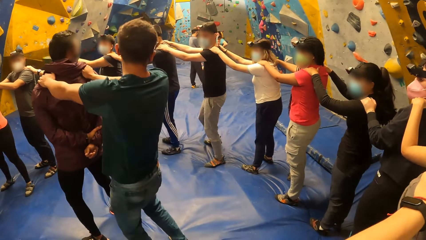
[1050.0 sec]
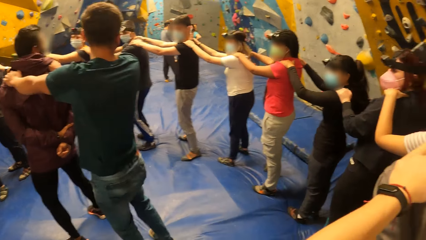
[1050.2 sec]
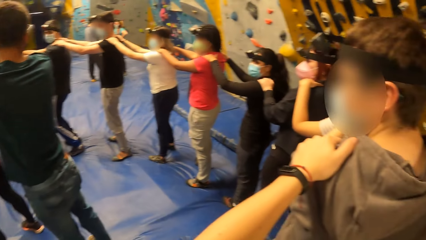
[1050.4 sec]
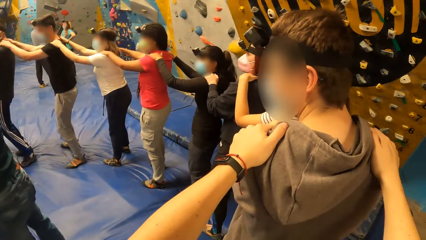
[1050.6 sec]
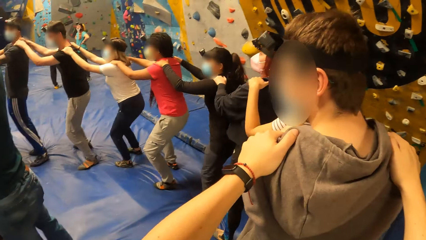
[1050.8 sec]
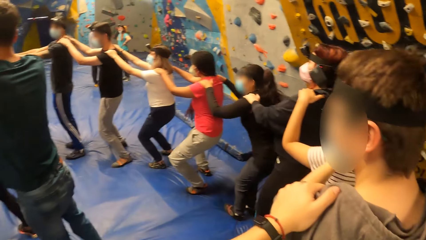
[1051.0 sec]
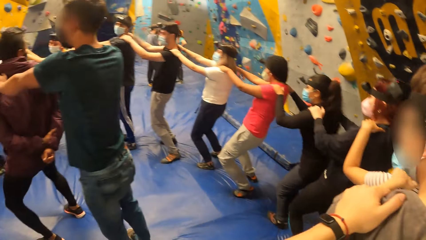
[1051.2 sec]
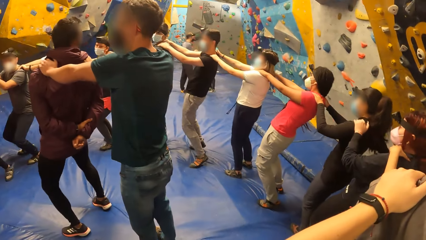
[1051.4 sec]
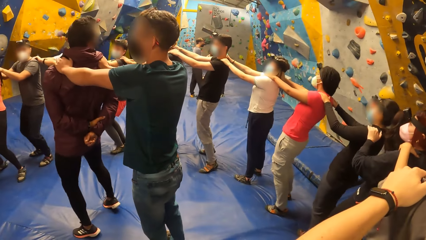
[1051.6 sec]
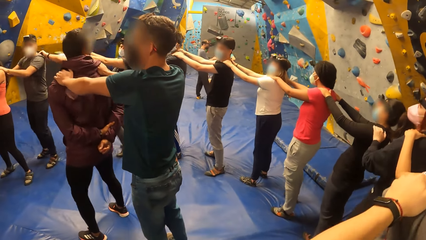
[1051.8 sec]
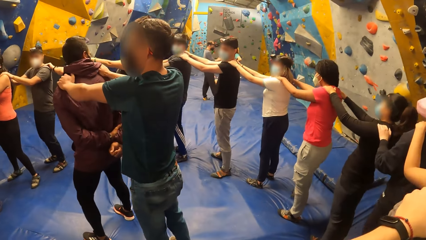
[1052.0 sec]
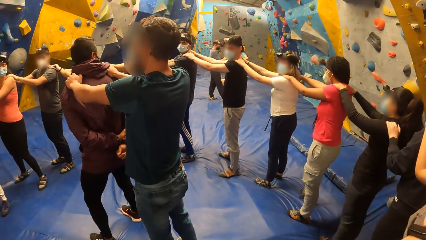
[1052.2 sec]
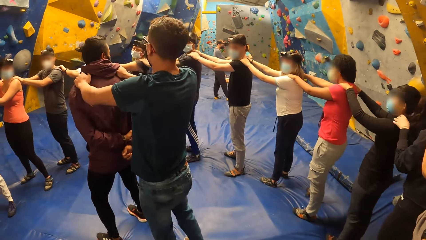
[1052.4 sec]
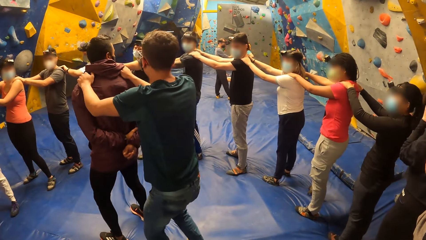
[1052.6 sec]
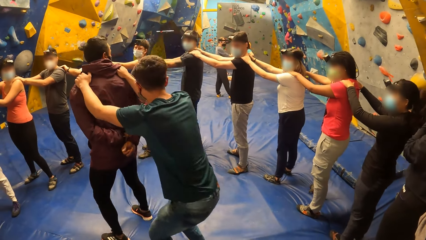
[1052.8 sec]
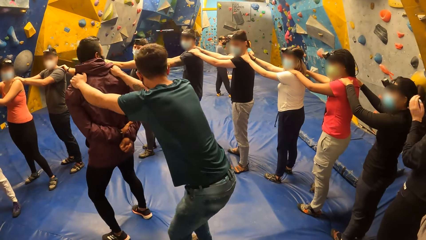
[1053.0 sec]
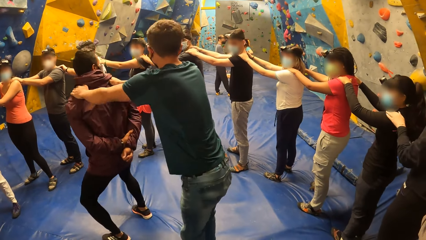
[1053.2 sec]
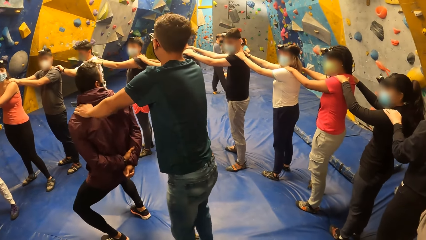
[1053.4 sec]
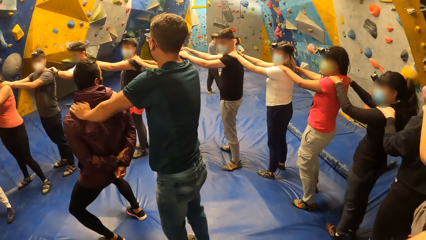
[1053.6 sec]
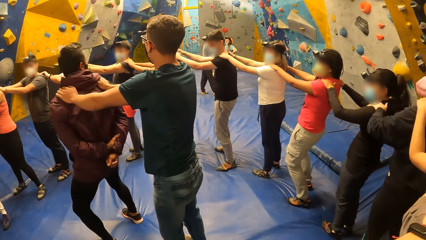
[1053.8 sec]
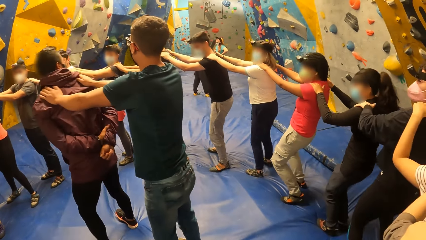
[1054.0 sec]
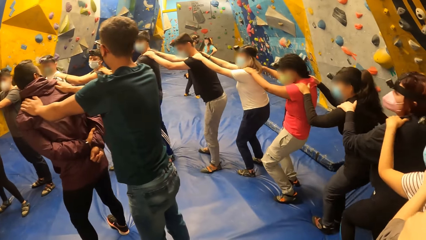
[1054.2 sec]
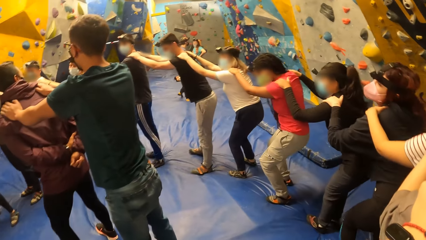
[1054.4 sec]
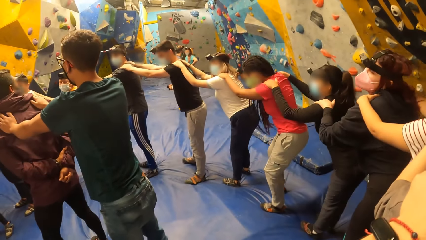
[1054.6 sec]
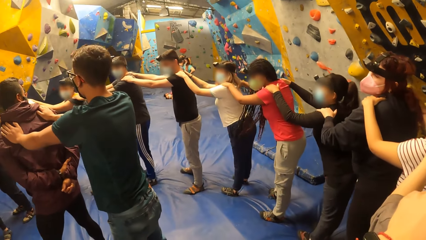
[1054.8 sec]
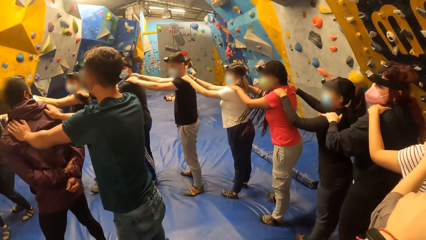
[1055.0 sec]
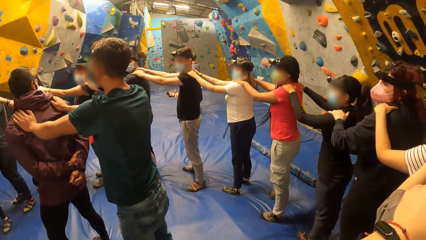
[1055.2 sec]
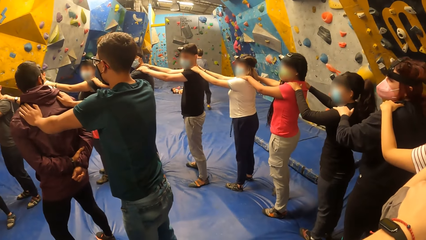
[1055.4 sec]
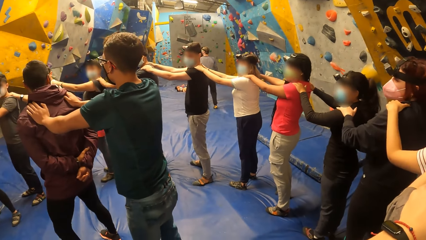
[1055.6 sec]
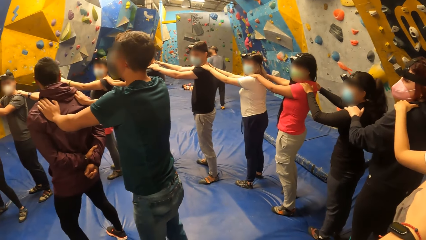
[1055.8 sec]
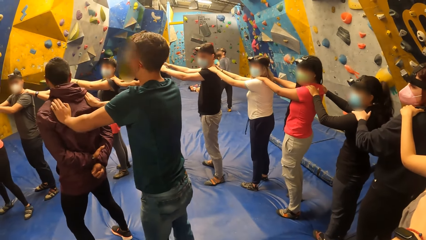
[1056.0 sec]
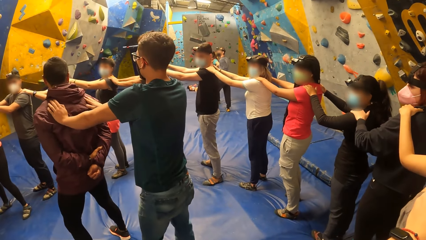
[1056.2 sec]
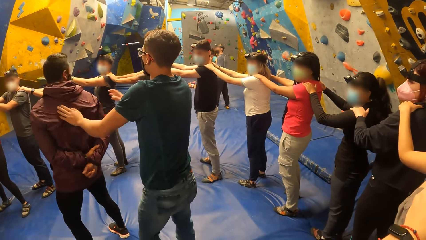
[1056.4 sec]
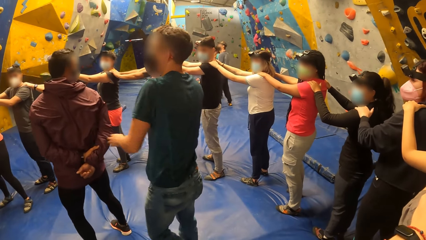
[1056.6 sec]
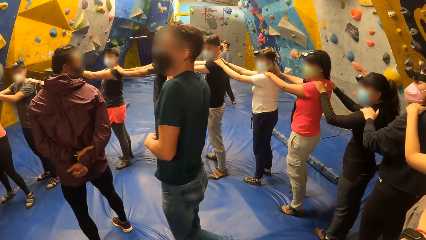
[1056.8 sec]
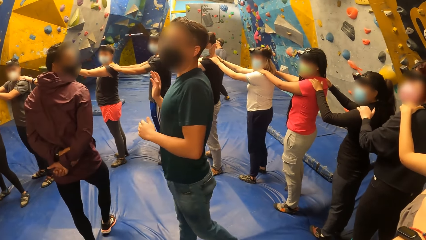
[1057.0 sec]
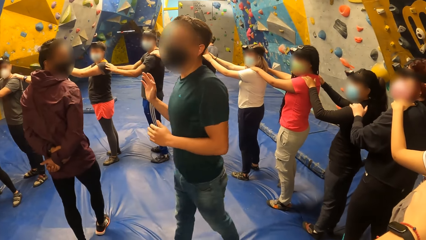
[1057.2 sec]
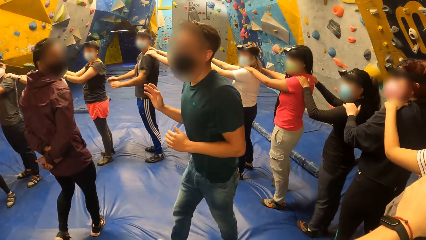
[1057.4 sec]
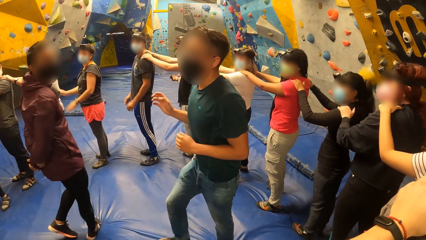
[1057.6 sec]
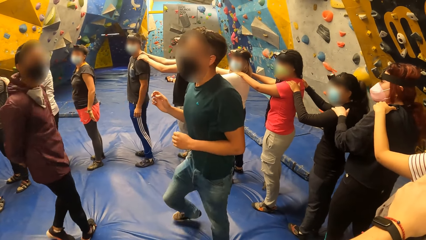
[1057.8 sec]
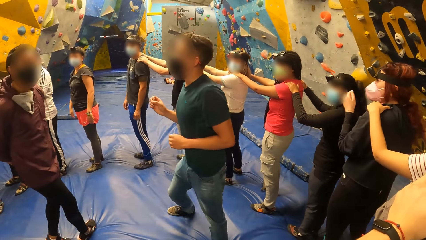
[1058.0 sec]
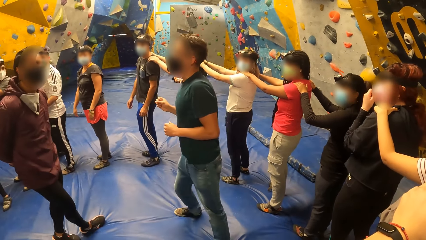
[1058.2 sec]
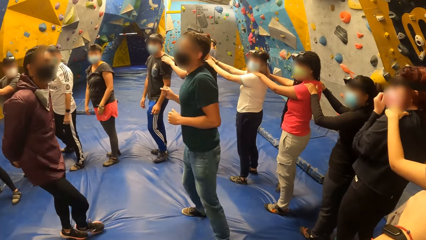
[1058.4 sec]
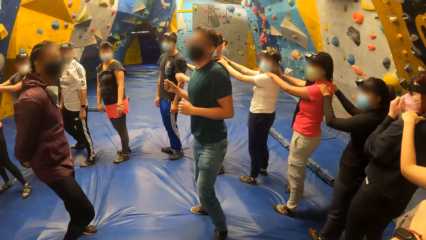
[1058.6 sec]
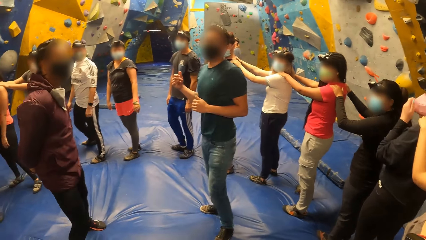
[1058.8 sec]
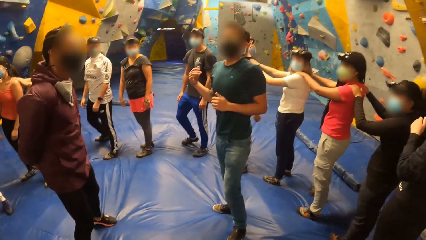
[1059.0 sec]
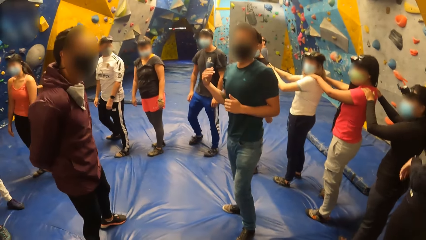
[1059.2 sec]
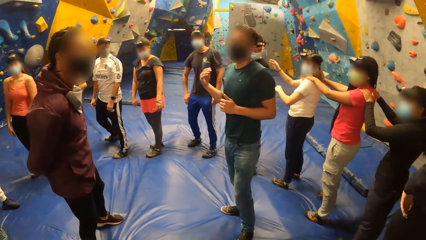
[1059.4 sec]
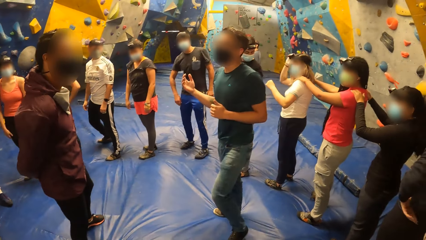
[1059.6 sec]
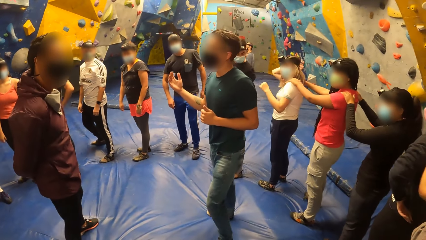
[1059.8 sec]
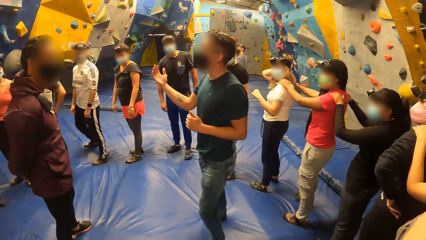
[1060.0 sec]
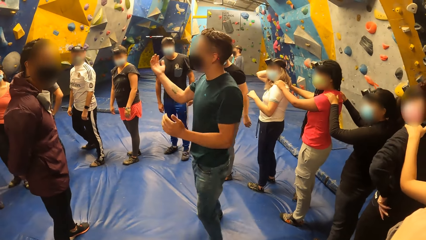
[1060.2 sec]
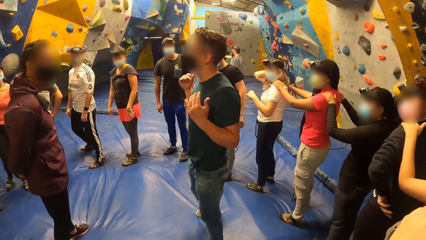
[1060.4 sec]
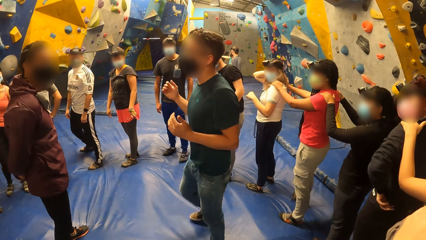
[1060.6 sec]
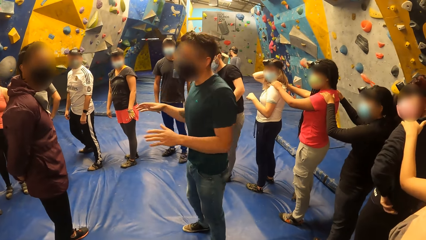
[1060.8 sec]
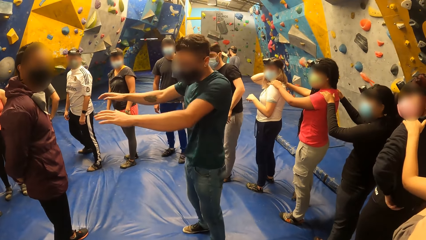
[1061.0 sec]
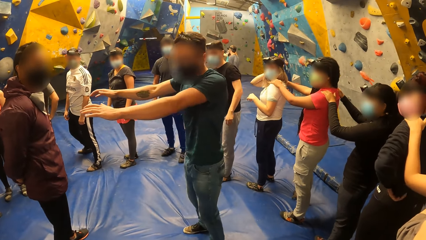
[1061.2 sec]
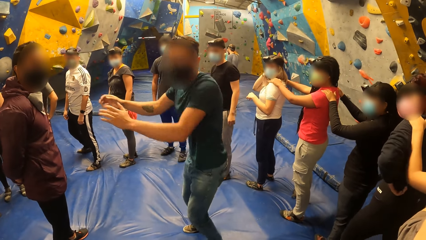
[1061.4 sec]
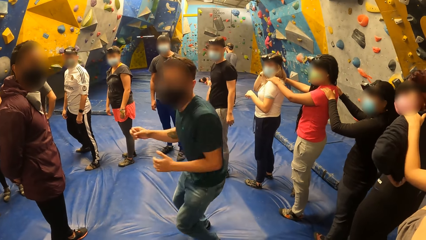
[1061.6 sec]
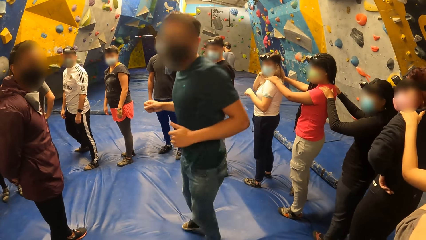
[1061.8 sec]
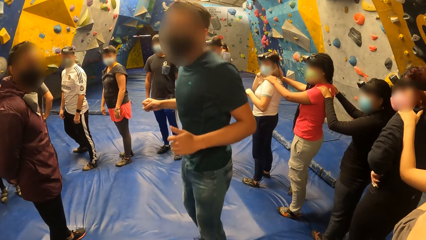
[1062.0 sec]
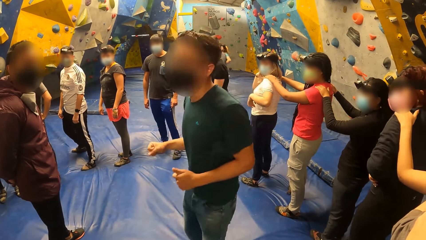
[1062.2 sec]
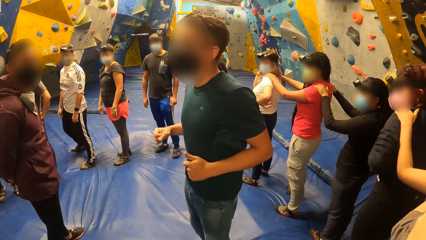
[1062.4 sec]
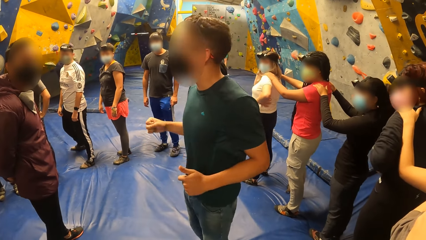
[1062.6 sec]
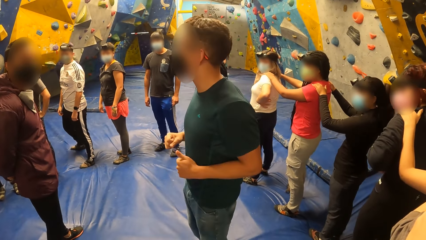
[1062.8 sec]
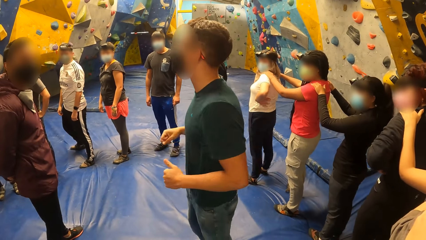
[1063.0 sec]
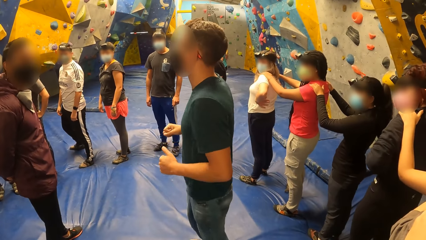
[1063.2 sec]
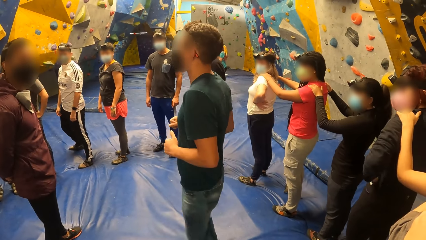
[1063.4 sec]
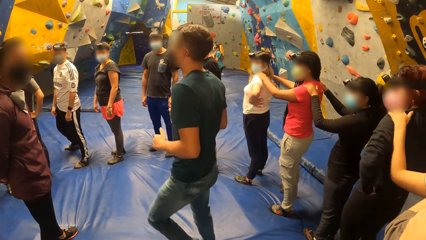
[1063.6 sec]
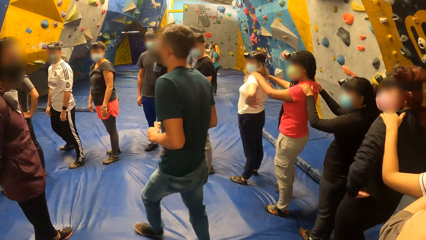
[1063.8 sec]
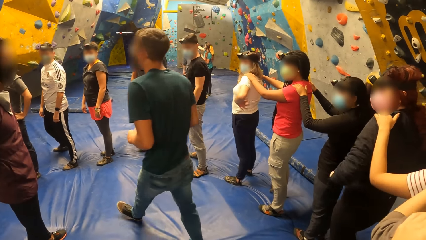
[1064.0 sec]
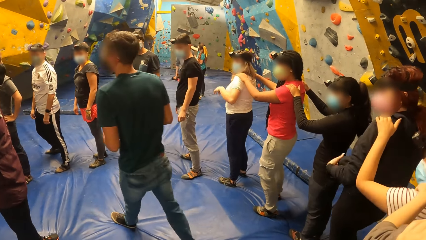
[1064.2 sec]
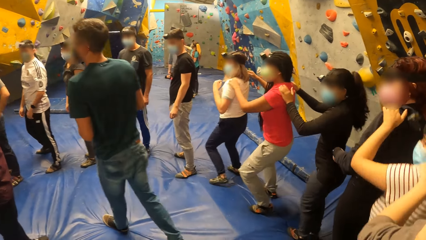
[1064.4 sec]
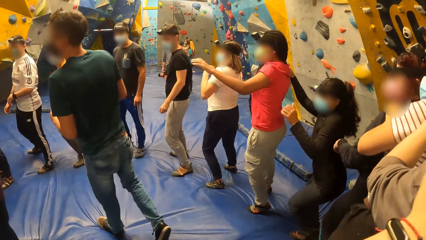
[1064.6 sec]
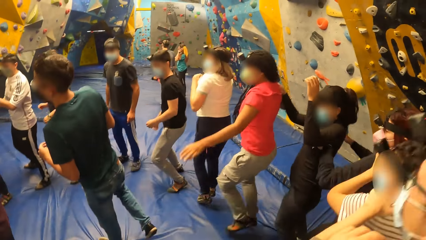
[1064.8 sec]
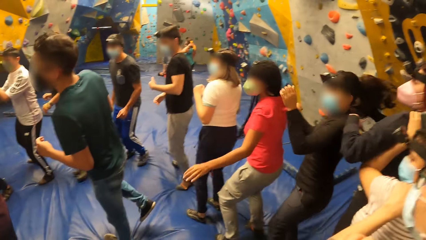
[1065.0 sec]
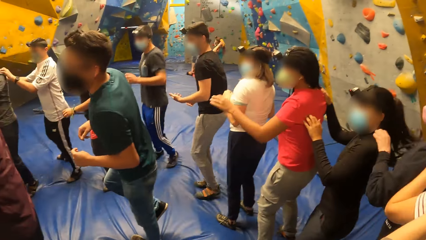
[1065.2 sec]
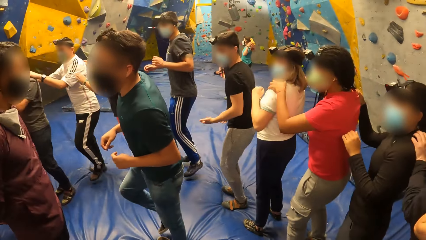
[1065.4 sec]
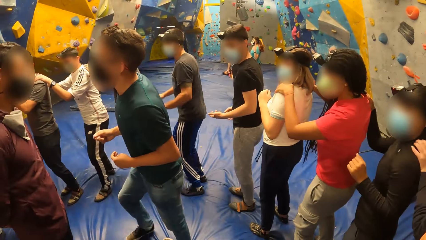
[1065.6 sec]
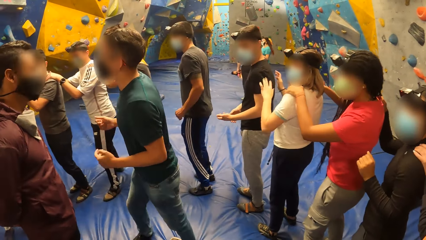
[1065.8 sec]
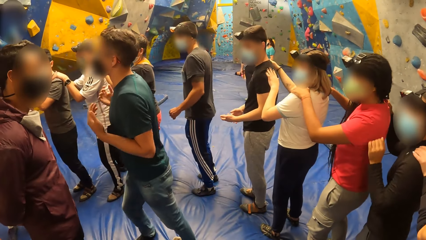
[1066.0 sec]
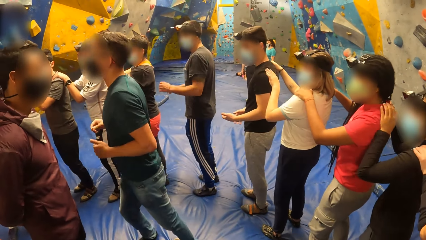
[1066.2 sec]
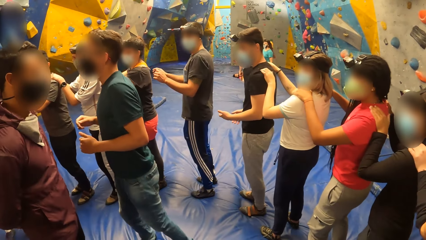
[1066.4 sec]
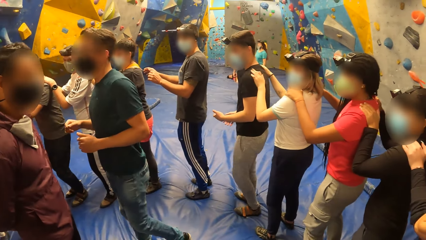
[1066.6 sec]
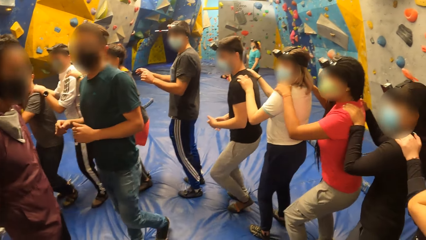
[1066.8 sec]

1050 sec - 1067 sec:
The group of people in the bouldering room move their waists. A man exercises. The camera wearer moves the leg. The man interacts with the group of people in the bouldering room. The camera wearer moves the hands. The man jumps on the bouldering foam. The camera wearer steps forward. The group of people jump on the bouldering foam. The camera wearer moves the leg. The man interacts with the group of people in the bouldering room.
